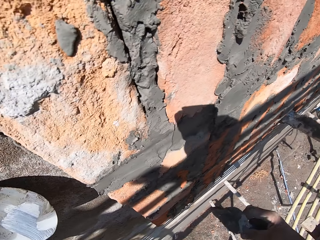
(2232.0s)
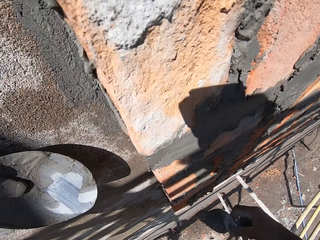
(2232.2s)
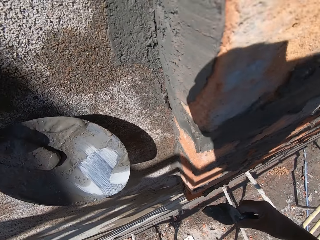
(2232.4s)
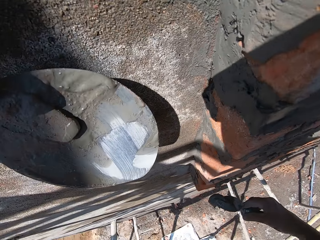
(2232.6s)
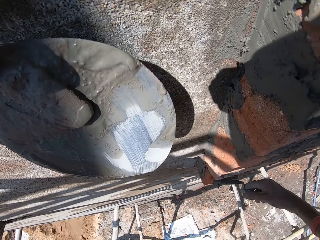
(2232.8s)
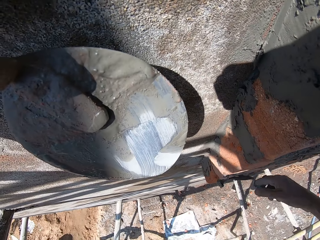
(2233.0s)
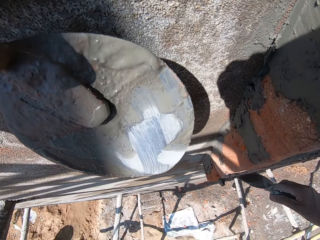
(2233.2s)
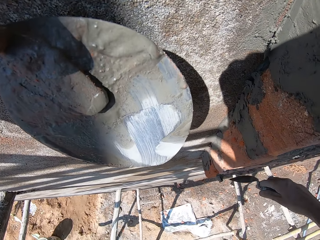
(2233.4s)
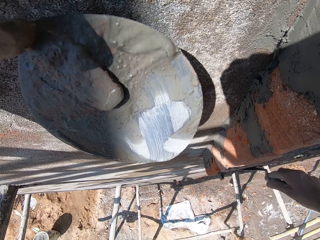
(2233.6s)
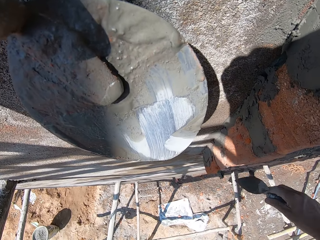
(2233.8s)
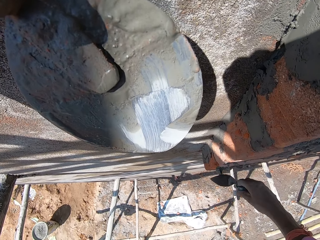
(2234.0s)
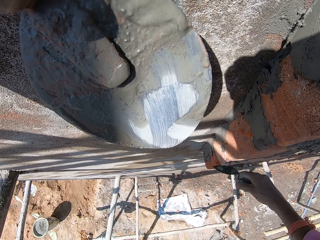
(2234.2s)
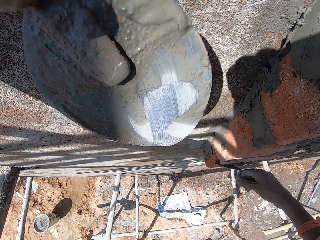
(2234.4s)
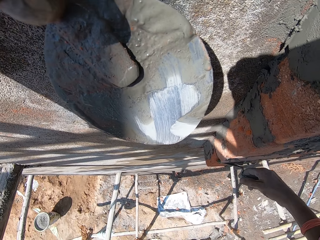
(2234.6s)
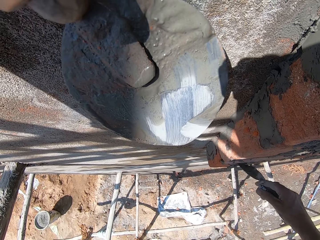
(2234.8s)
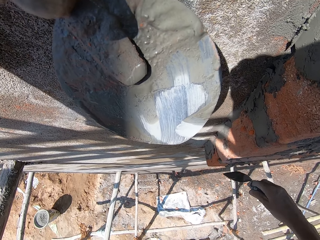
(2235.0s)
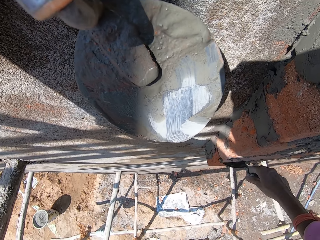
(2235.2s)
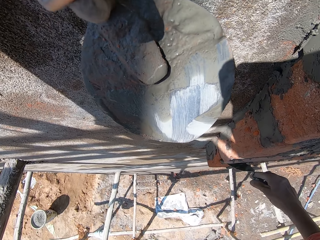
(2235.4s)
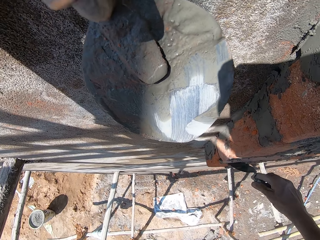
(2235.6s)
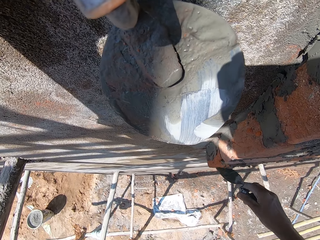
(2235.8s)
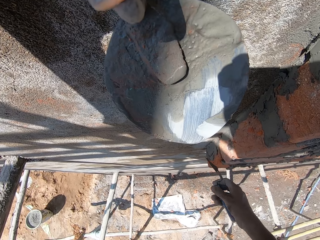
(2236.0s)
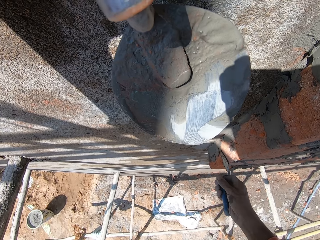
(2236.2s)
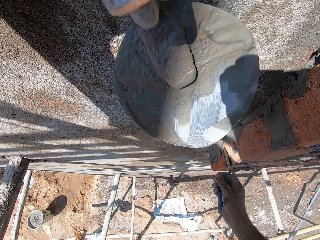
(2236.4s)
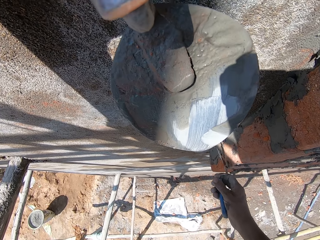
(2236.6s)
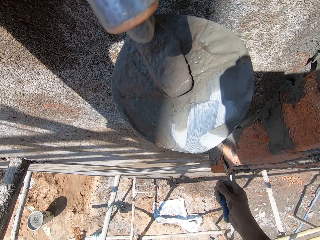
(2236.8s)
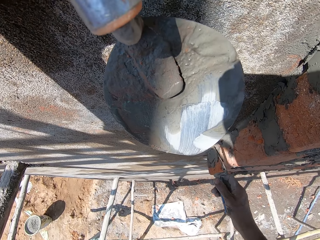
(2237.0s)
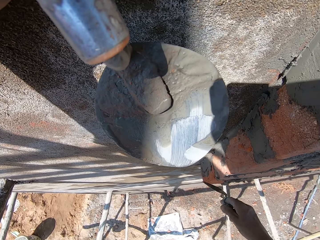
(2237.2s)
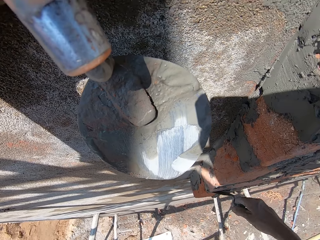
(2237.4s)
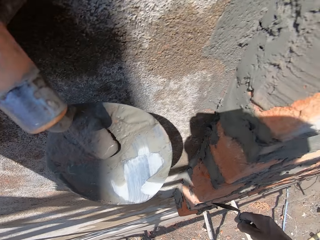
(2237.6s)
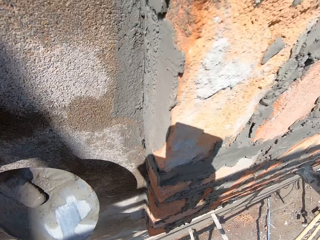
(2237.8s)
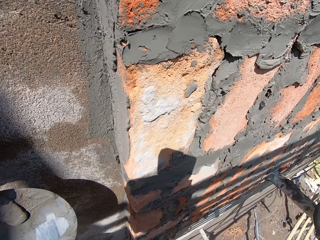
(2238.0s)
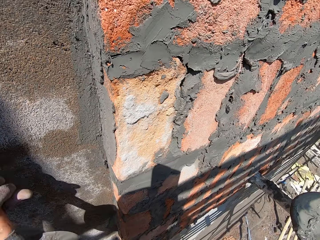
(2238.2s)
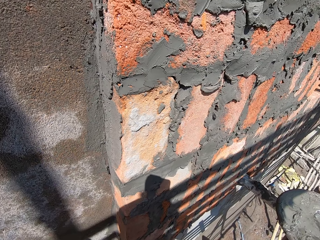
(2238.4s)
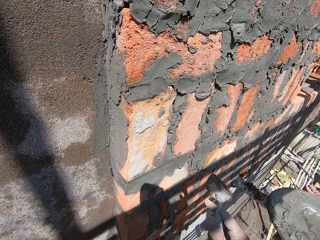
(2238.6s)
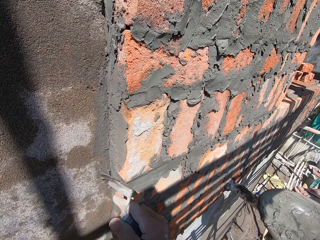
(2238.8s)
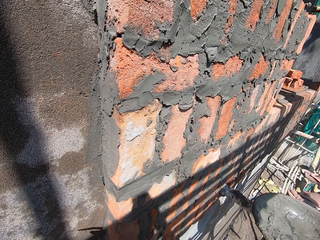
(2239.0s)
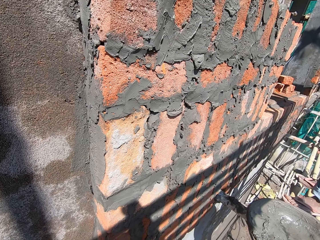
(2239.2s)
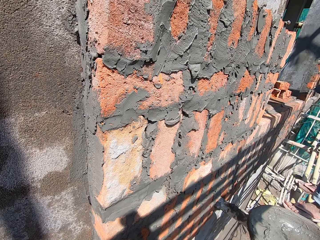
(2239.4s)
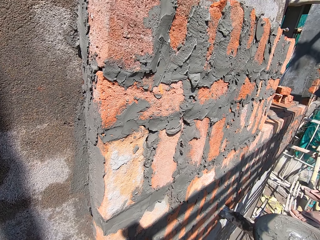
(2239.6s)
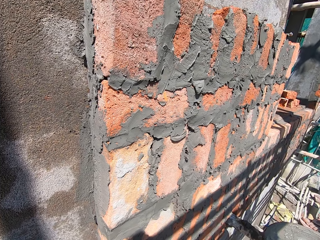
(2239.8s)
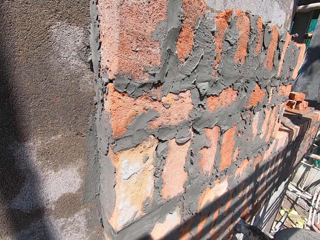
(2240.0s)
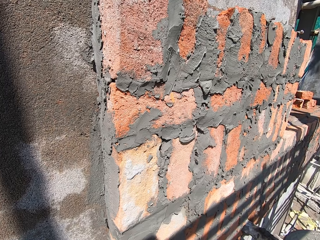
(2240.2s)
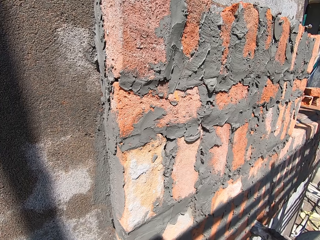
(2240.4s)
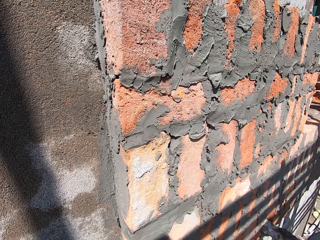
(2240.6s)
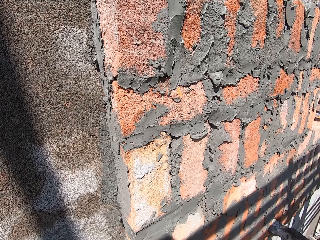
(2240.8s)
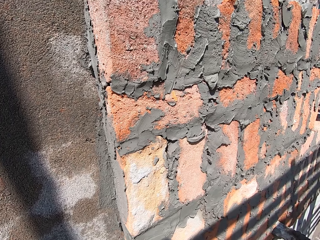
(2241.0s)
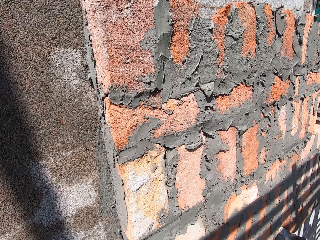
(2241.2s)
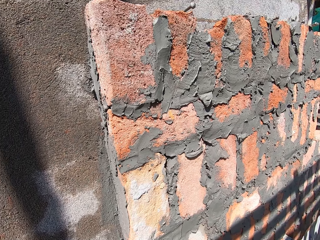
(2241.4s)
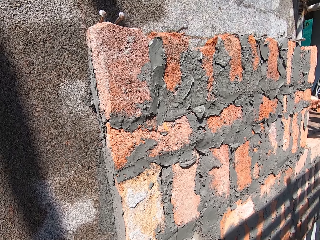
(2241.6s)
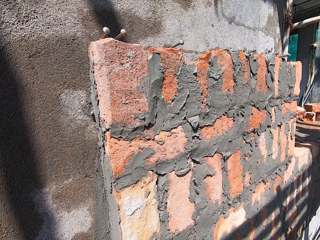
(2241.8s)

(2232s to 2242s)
The camera wearer holds the trowel with the left hand. He plasters the brick at the wall with the mortar on the trowel in his right hand. He removes his left hand from the wall. He pauses.

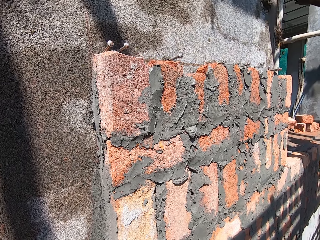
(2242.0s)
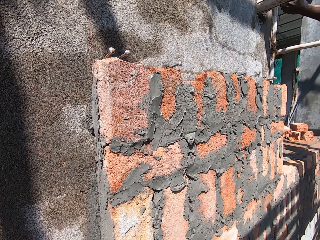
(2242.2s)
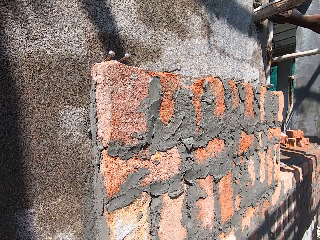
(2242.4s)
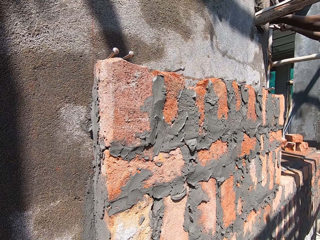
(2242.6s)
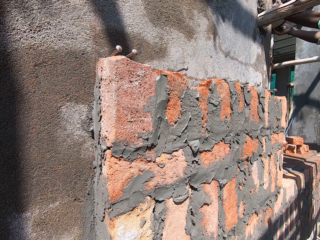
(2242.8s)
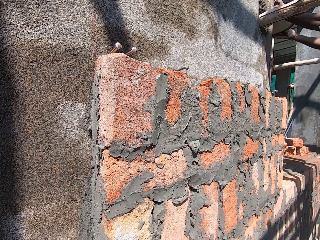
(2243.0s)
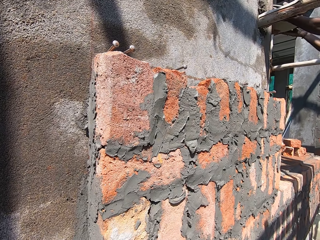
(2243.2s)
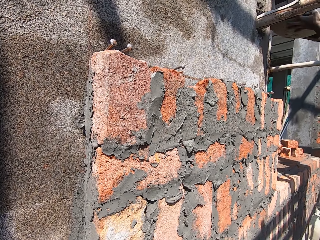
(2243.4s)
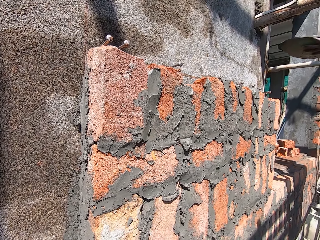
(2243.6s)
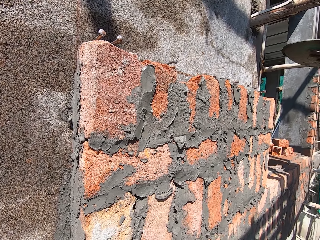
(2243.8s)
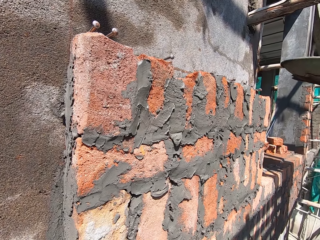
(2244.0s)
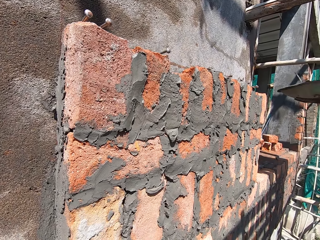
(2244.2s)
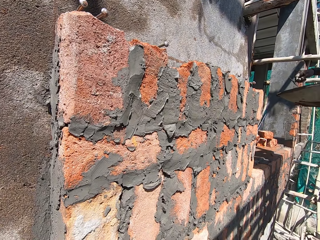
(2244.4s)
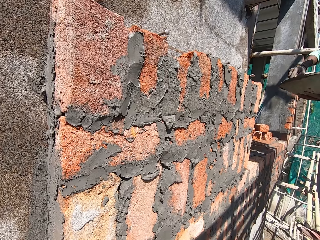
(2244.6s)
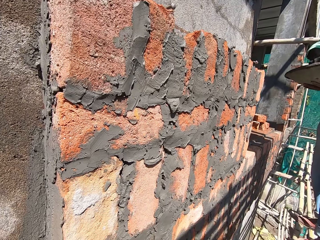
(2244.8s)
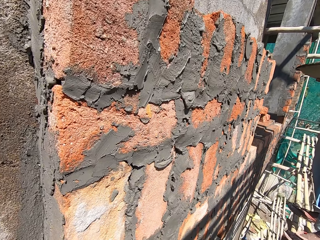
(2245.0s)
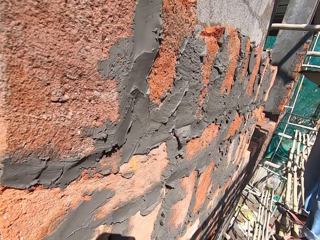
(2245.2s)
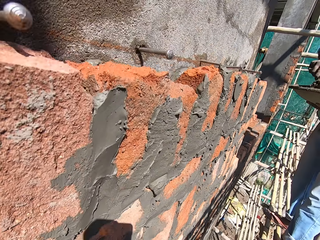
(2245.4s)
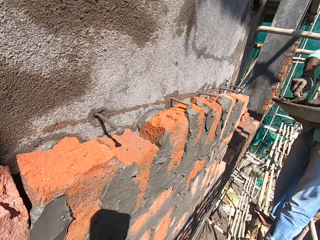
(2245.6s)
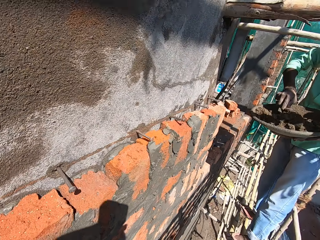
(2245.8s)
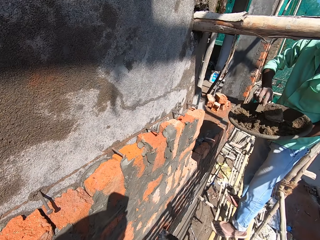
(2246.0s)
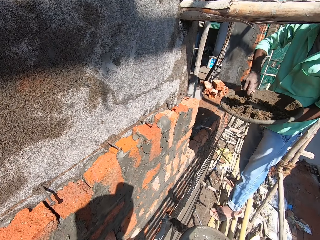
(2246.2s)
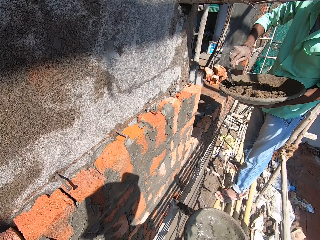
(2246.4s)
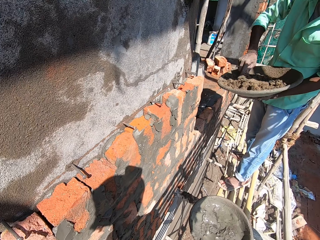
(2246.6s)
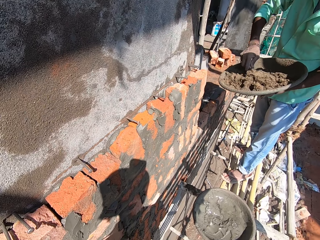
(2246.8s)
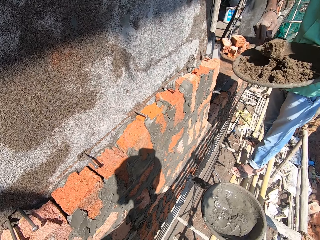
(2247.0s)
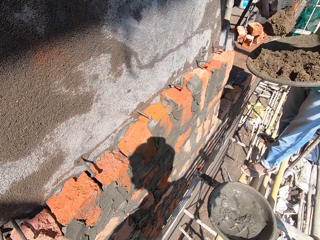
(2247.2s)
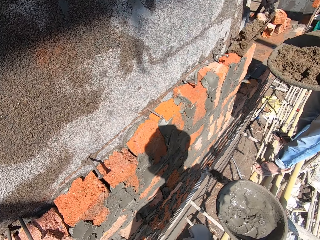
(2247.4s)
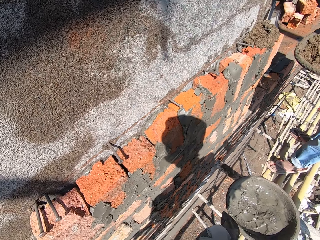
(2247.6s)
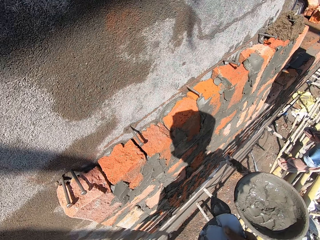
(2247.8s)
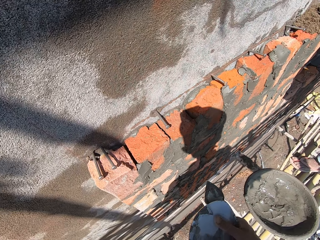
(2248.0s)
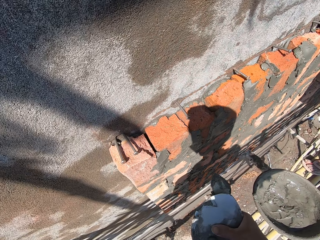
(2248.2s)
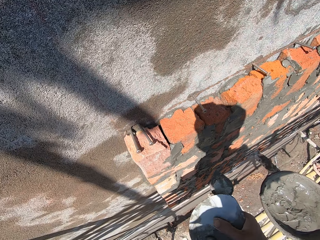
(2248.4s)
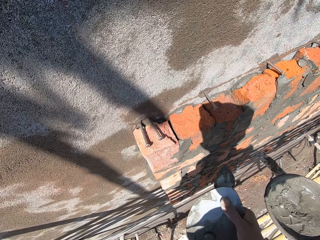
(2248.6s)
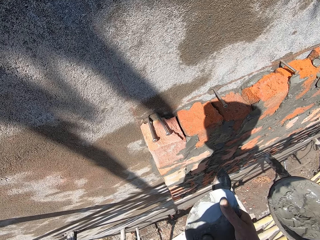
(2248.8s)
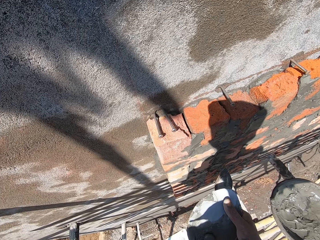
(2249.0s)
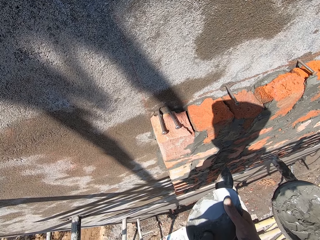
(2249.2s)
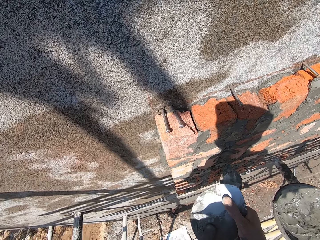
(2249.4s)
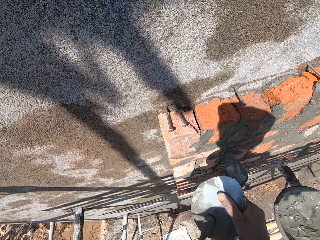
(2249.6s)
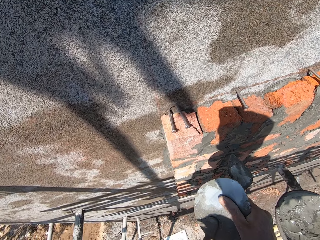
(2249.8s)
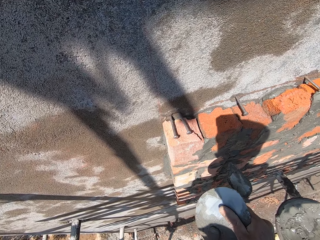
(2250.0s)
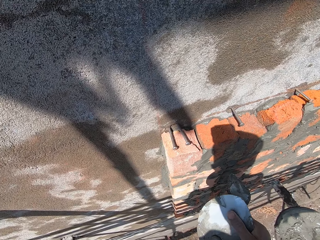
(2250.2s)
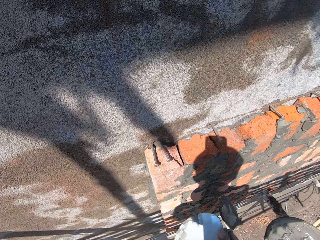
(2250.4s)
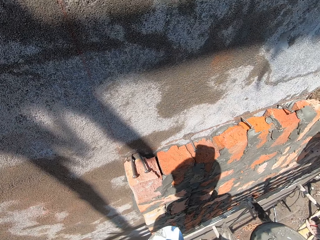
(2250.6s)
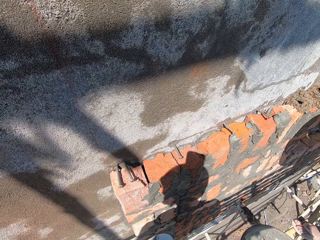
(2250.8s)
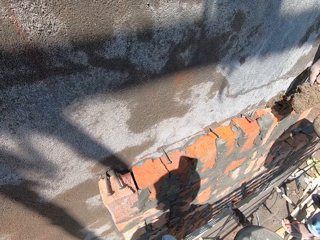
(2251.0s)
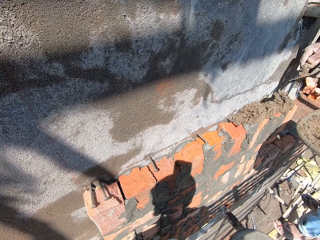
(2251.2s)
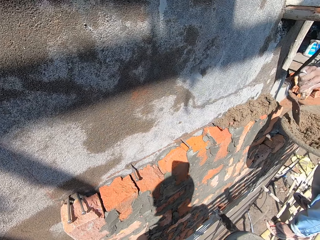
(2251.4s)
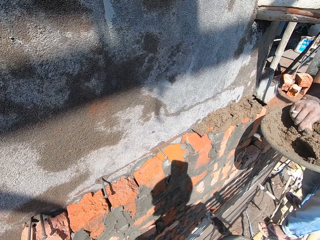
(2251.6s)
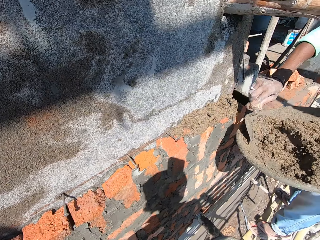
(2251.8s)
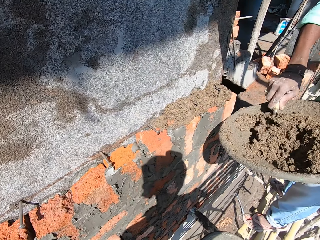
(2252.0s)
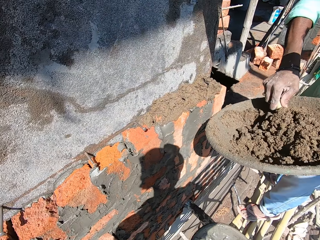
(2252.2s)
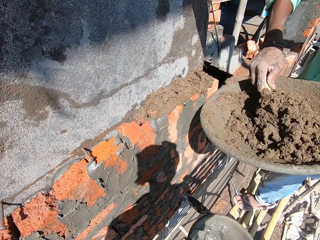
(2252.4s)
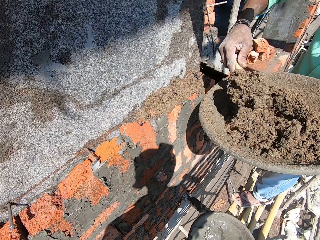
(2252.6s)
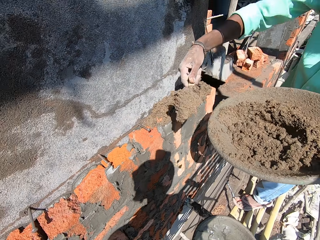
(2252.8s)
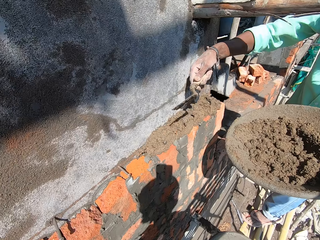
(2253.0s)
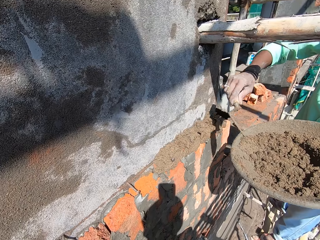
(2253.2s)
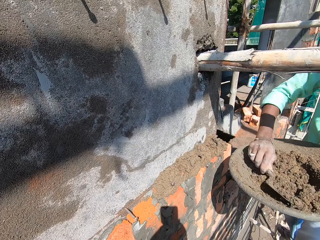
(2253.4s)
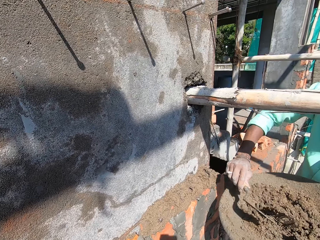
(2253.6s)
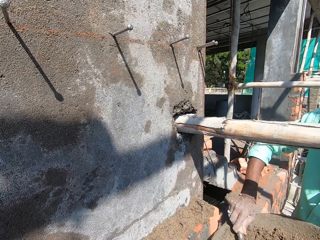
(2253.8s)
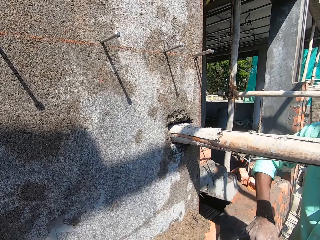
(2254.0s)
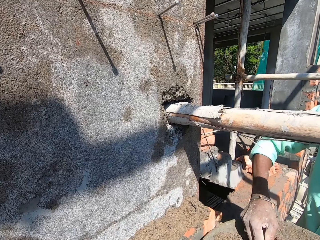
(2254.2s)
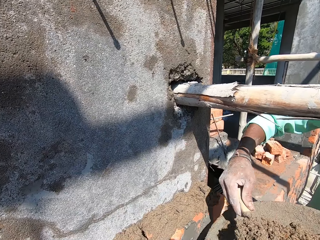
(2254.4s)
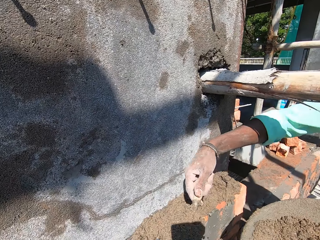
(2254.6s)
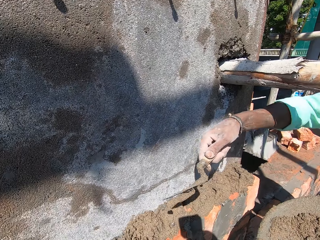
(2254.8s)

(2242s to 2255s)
A man receives a pan with both hands. The camera wearer stands up. The man mixes some wet sand on the pan in his left hand with a trowel in his right hand. The man scoops some wet sand from the pan in his left hand with the trowel in his right hand. The man pours the wet sand on some bricks at the wall with the trowel in his right hand. The camera wearer holds a trowel in his left hand with his right hand. He removes his right hand from the trowel in his left hand. He does it again. The man pours the wet sand on some bricks at the wall with the trowel in his right hand. The man scoops some wet sand from the pan in his left hand with the trowel in his right hand. The camera wearer converses with the man. The man pours the wet sand on some bricks at the wall with the trowel in his right hand. The man scoops some wet sand from the pan in his left hand with the trowel in his right hand. The man converses with the camera wearer.
